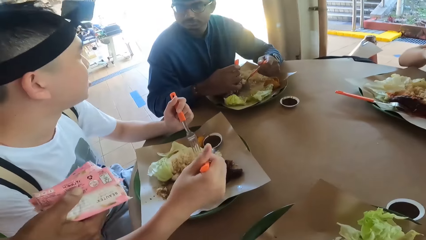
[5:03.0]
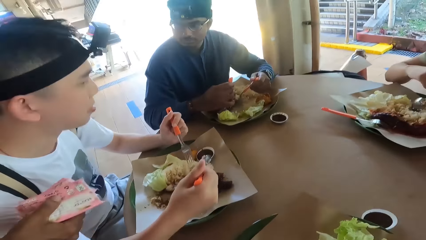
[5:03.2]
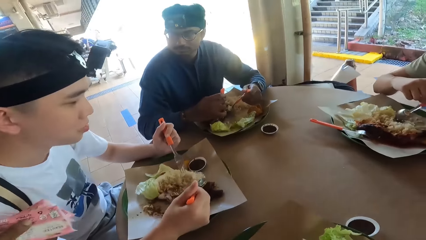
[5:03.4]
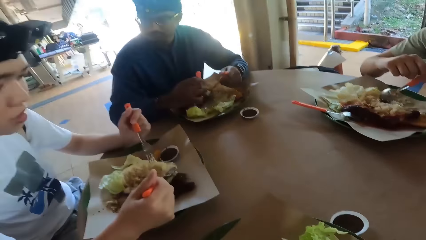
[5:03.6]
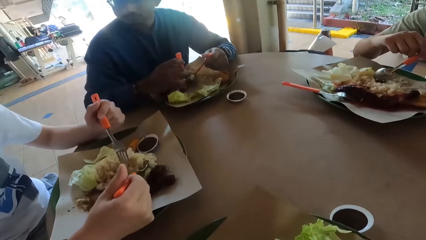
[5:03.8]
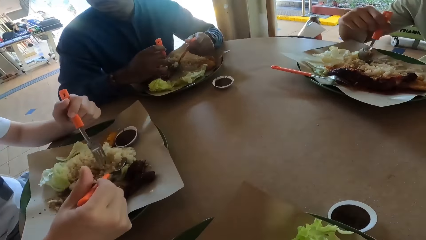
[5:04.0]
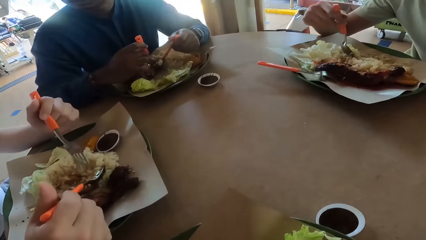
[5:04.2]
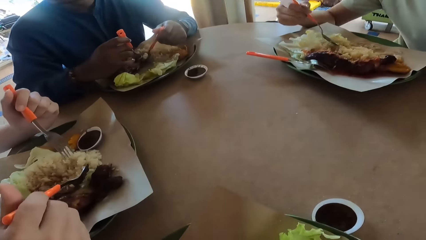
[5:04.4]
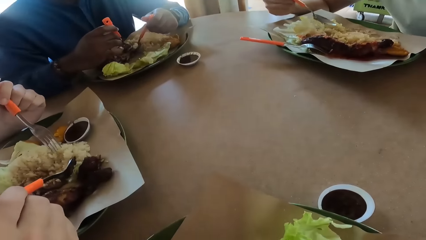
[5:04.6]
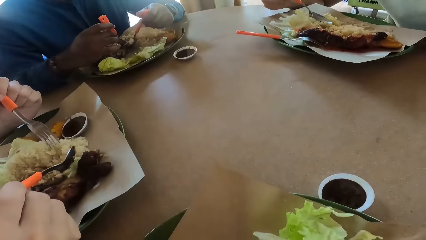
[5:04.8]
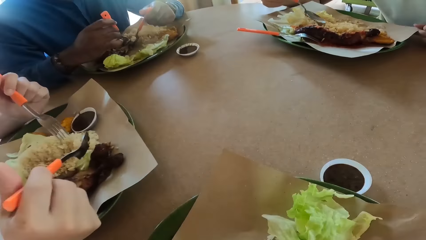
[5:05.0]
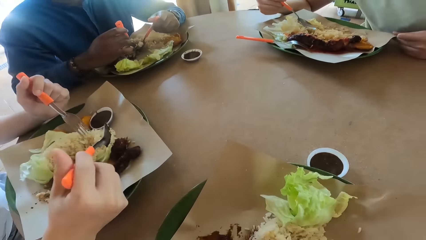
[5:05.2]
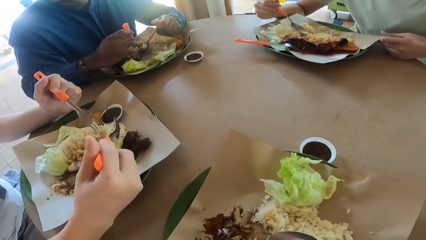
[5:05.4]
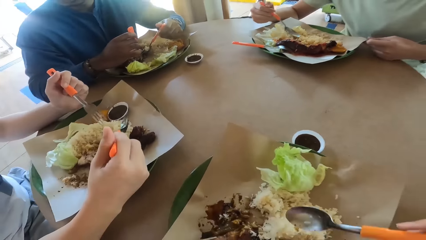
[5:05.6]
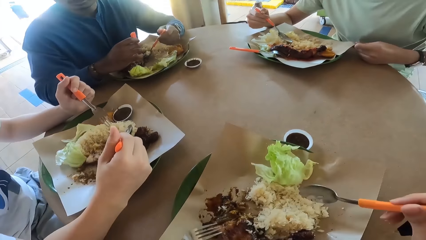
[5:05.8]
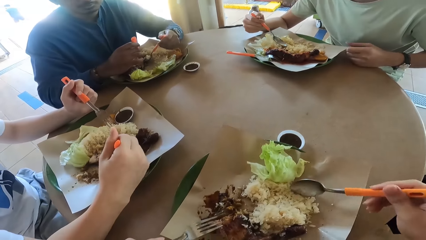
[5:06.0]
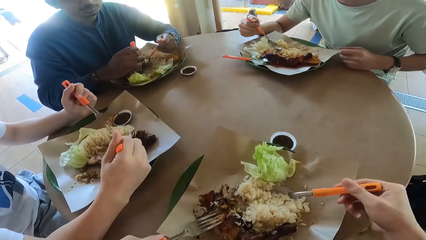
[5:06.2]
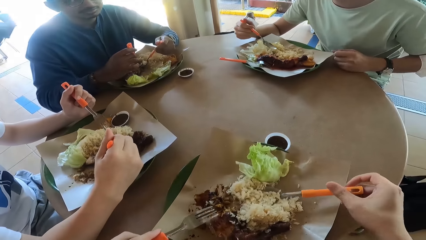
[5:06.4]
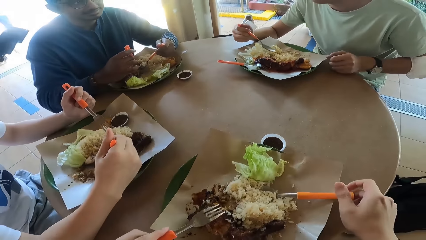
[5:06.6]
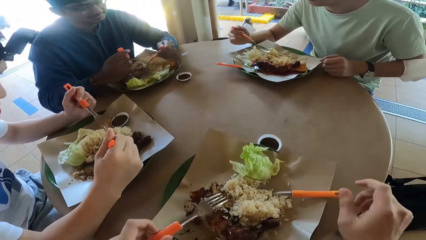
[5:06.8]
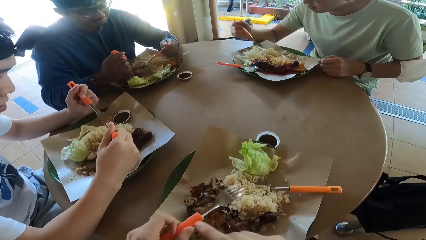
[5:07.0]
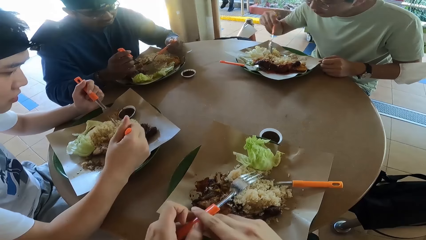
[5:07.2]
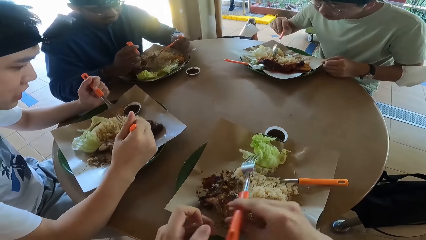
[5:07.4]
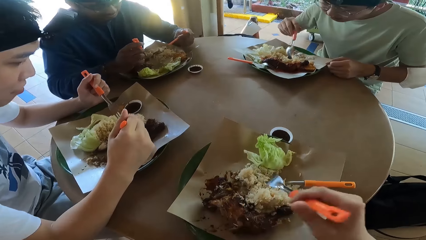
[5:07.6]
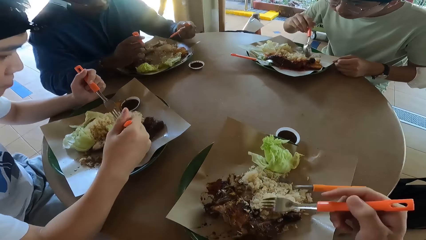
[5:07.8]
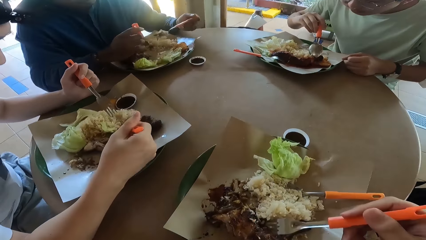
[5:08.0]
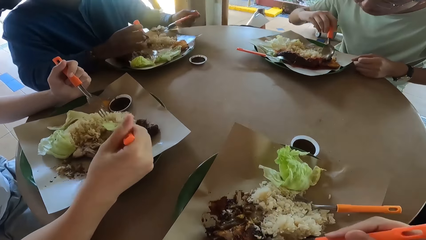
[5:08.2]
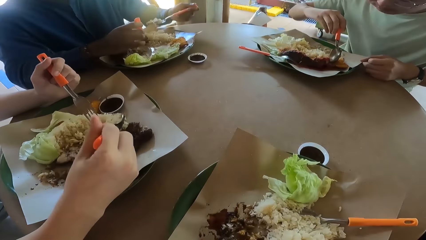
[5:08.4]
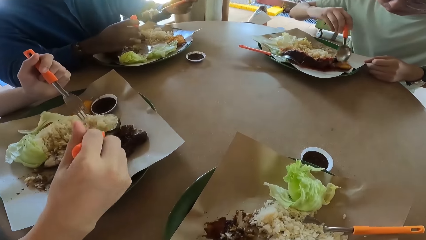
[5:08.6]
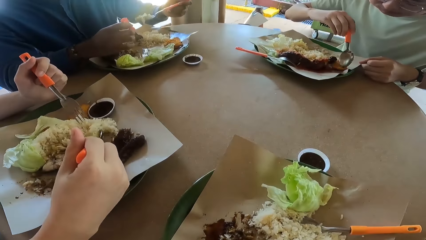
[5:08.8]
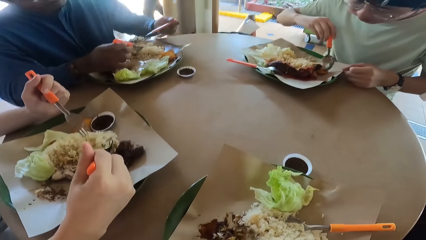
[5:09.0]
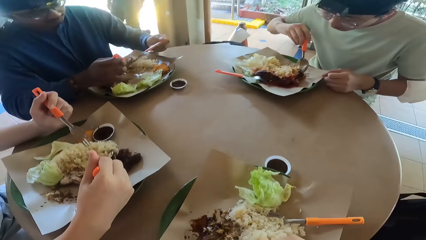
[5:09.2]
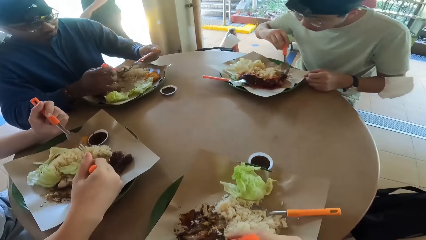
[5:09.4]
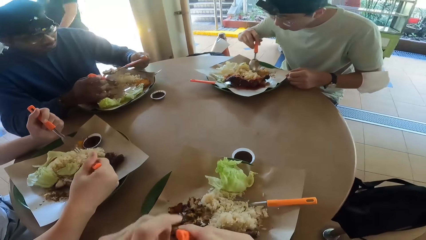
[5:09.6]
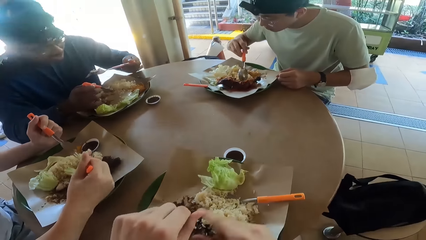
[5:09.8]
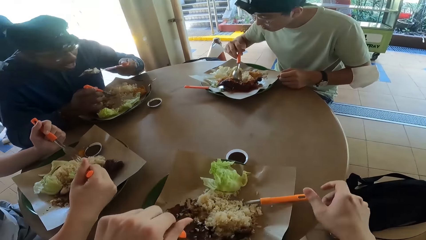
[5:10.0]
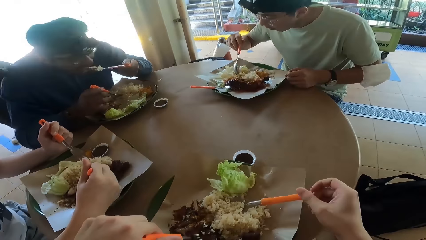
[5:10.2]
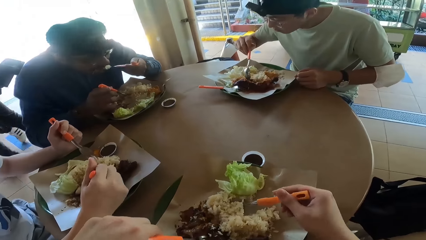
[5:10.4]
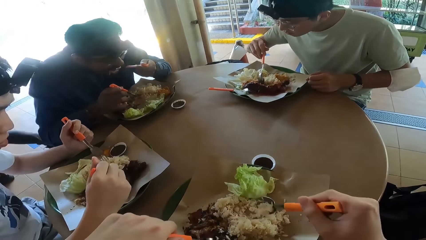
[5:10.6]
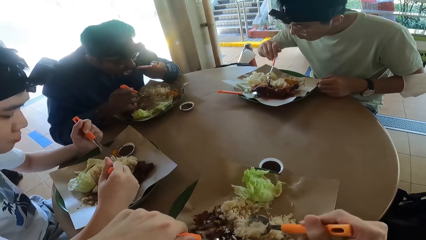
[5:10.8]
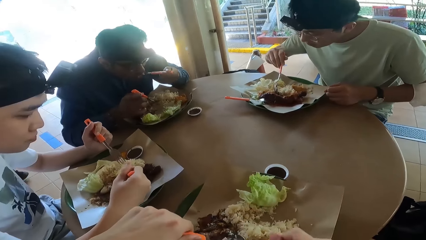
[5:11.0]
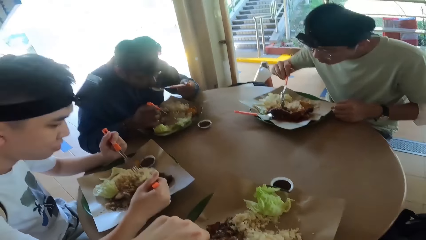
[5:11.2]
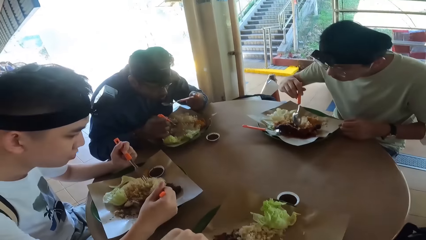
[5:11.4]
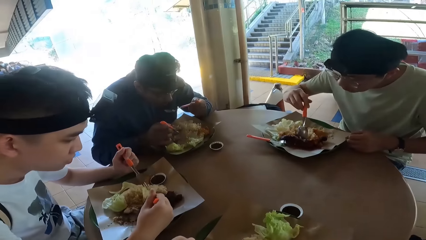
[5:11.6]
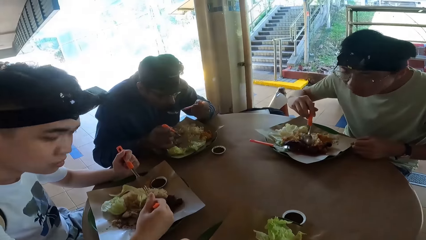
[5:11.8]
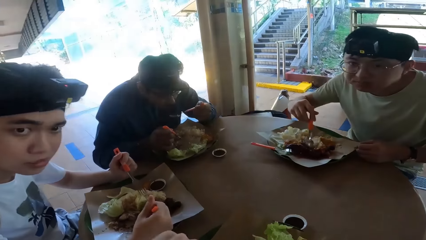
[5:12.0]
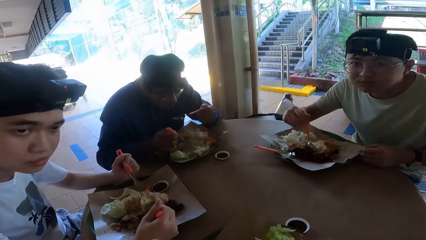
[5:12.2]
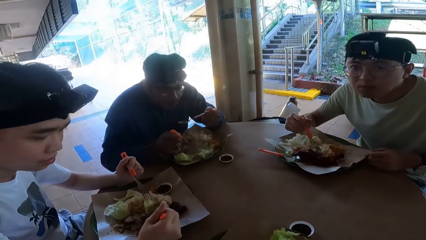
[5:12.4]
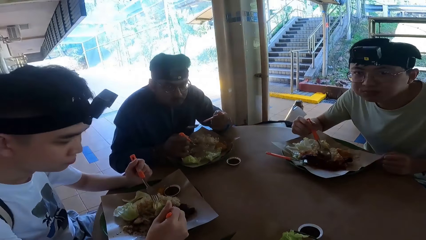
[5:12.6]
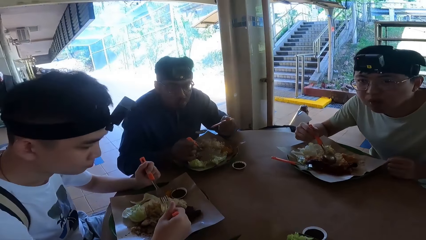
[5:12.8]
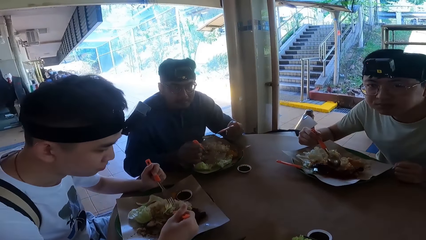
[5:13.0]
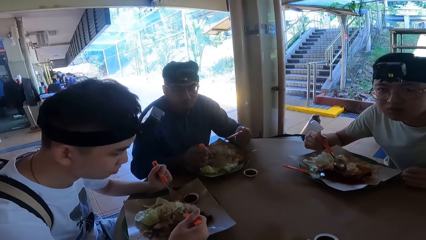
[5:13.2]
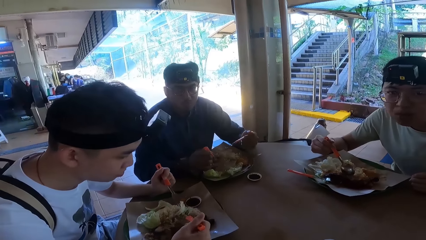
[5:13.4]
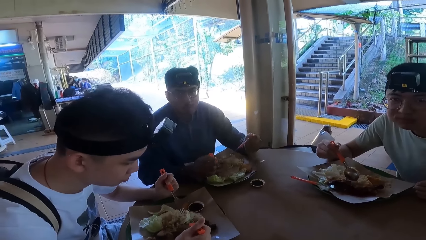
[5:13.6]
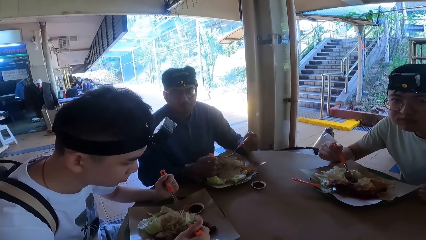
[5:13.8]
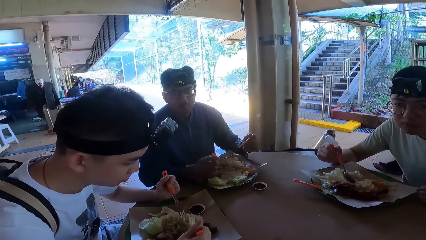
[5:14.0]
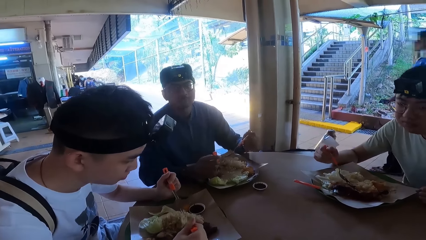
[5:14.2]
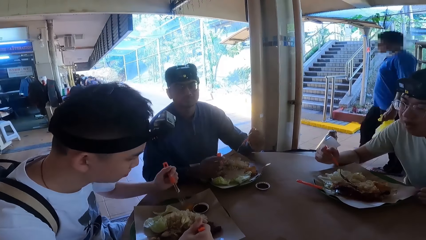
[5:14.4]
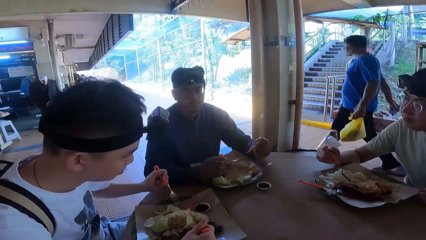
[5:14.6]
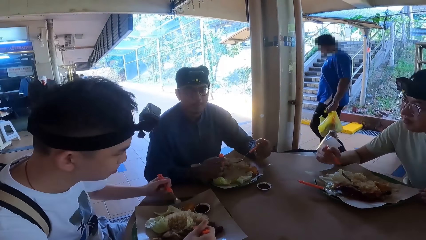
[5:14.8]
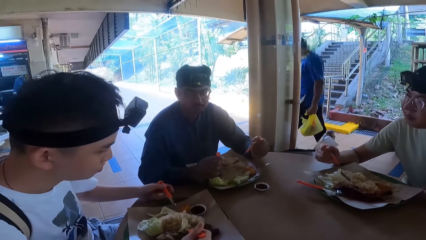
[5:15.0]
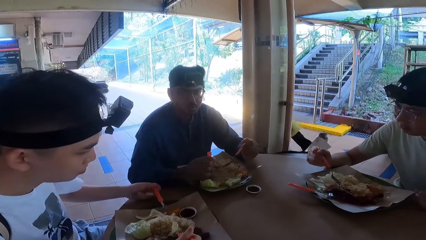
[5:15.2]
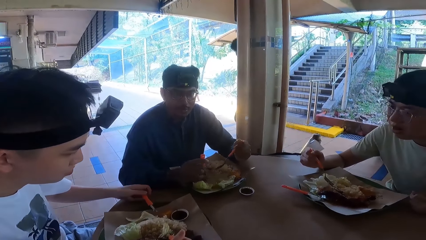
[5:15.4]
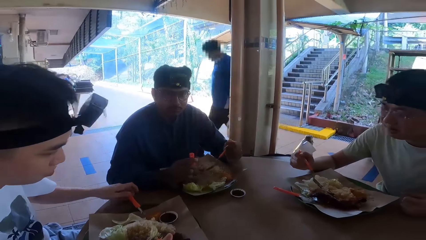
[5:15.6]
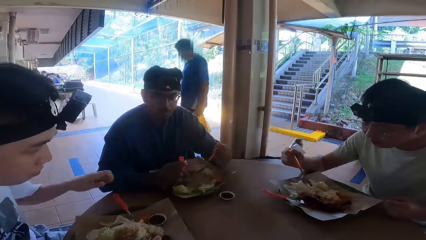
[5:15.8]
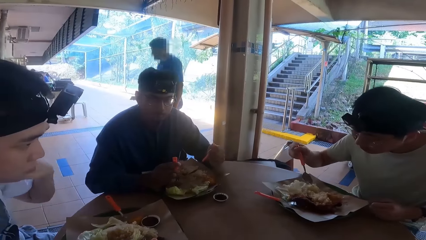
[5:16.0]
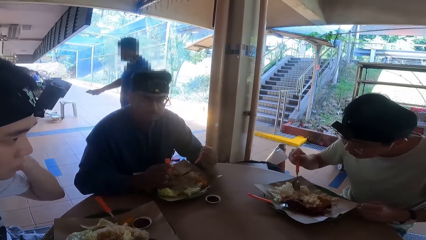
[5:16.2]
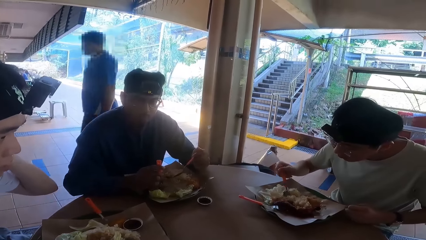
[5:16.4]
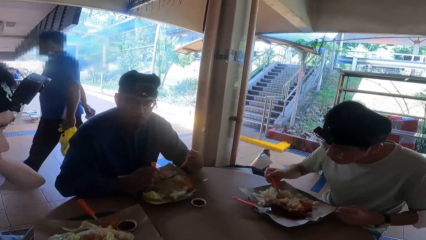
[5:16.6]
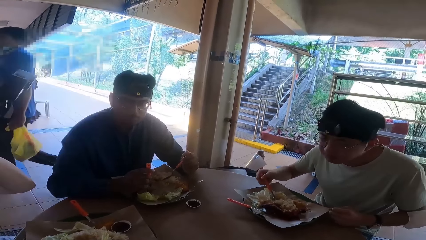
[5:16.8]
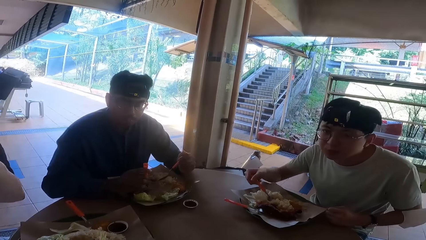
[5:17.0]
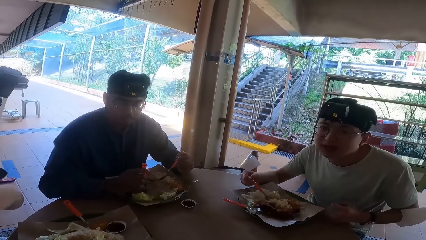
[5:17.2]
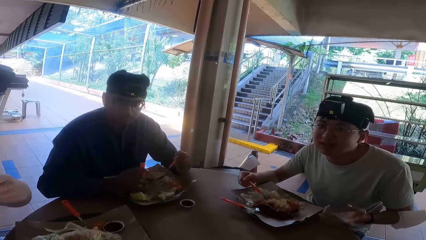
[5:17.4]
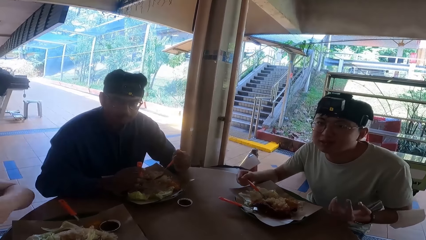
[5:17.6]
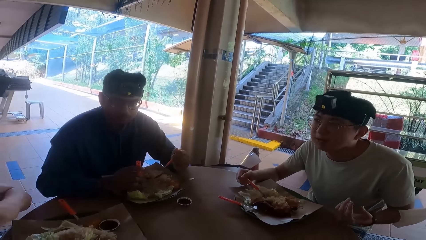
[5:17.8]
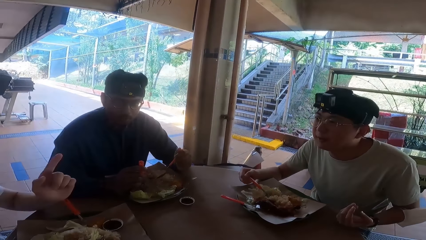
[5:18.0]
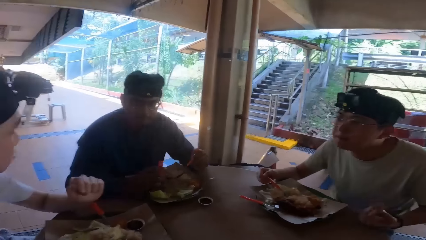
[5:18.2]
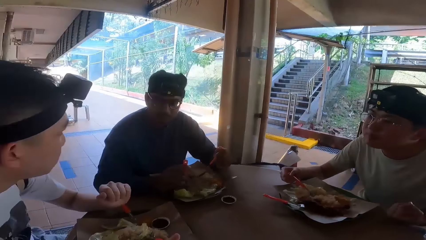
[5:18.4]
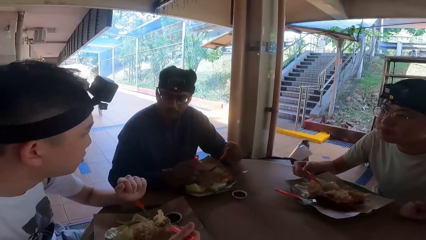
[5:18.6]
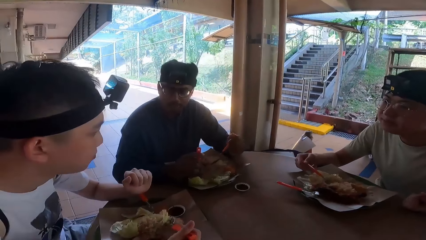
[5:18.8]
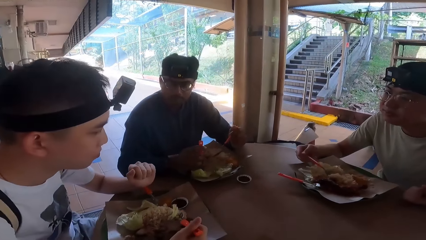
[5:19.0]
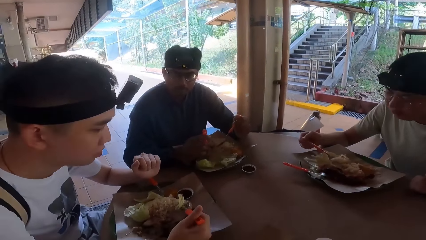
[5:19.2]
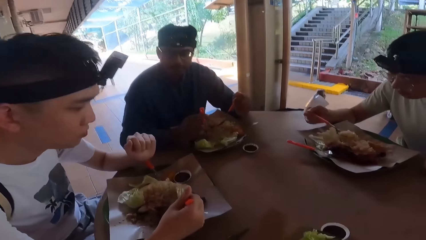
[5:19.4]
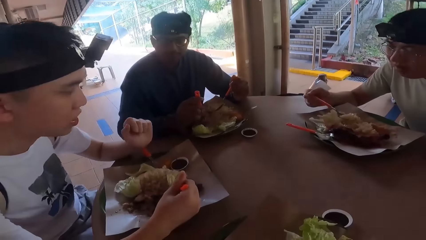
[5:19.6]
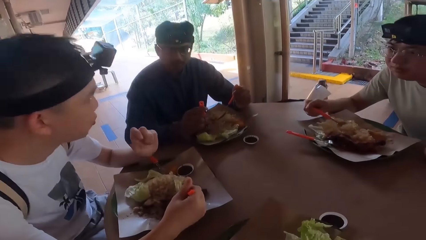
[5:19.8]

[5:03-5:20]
The camera wearer talks. They talk again.
